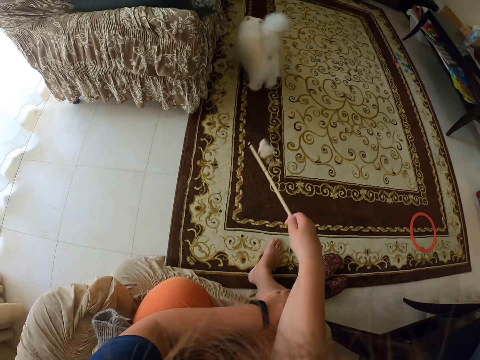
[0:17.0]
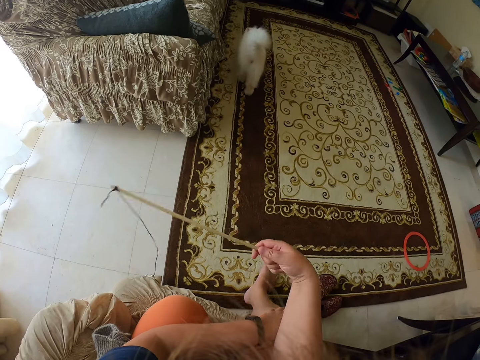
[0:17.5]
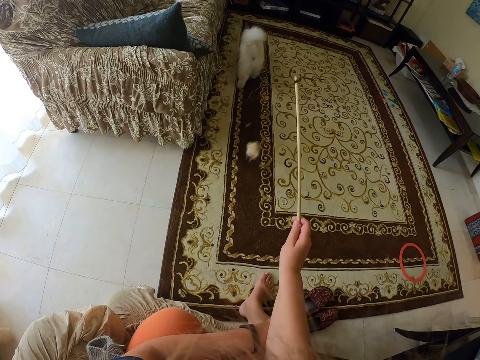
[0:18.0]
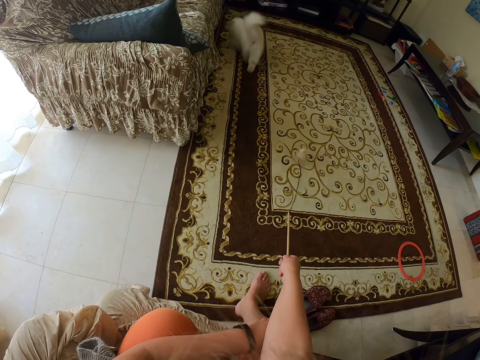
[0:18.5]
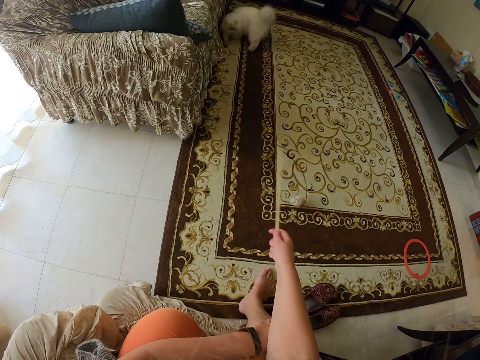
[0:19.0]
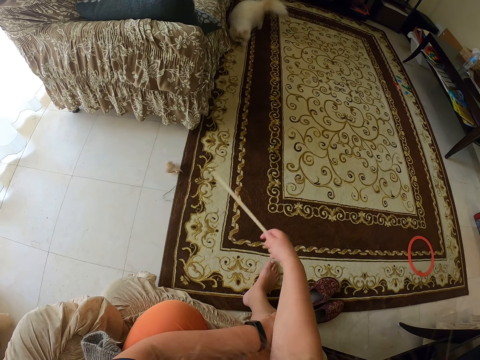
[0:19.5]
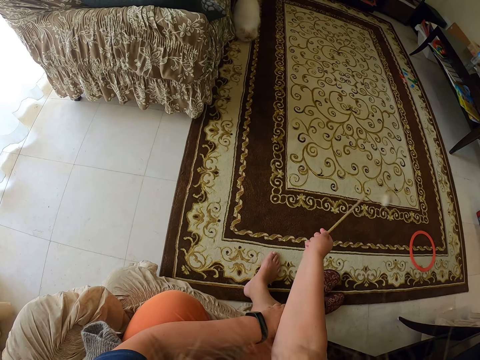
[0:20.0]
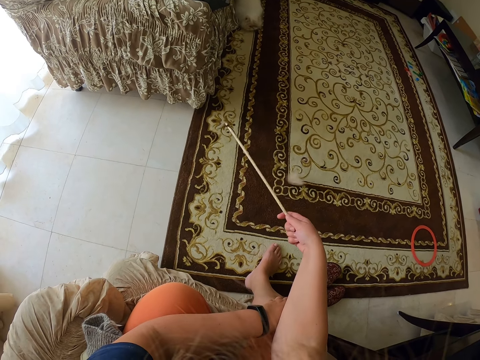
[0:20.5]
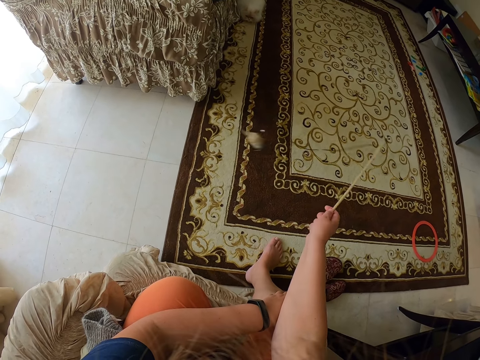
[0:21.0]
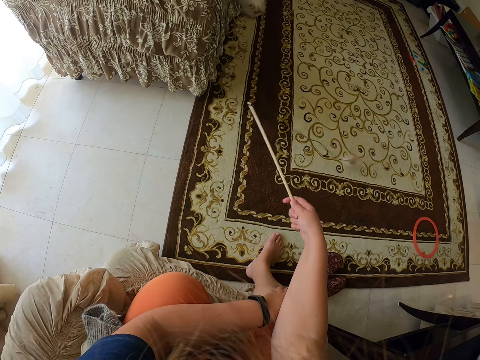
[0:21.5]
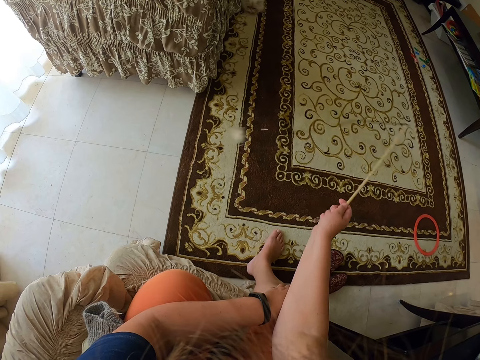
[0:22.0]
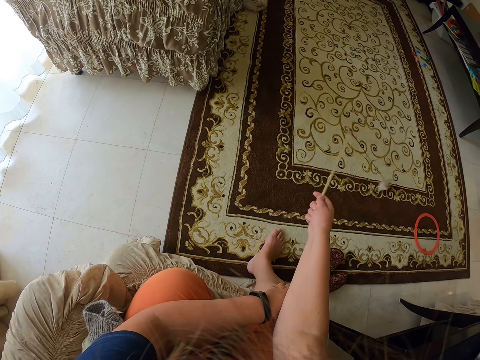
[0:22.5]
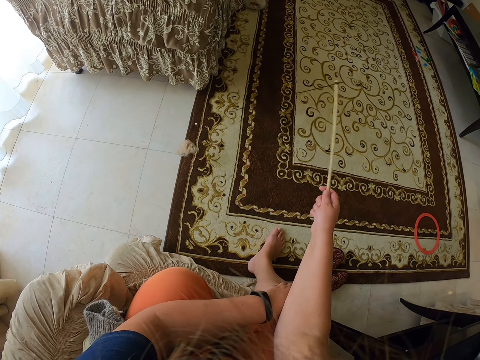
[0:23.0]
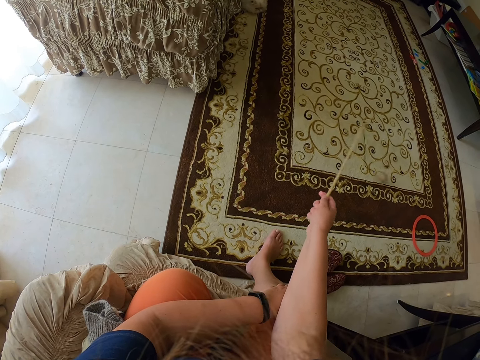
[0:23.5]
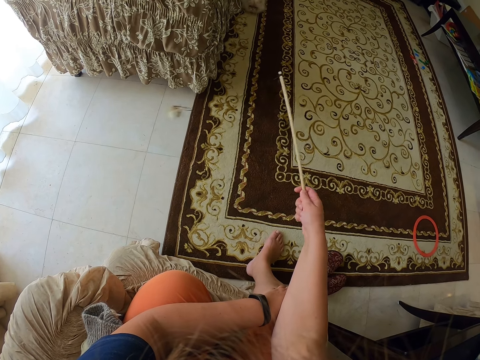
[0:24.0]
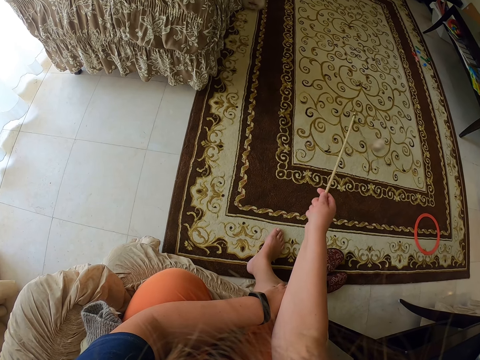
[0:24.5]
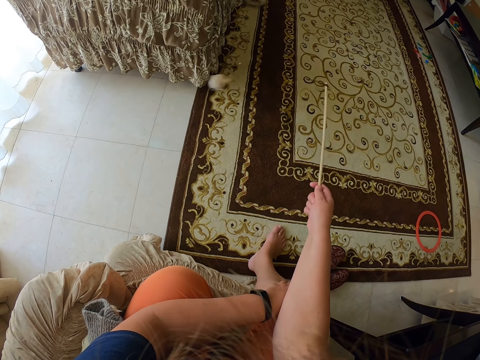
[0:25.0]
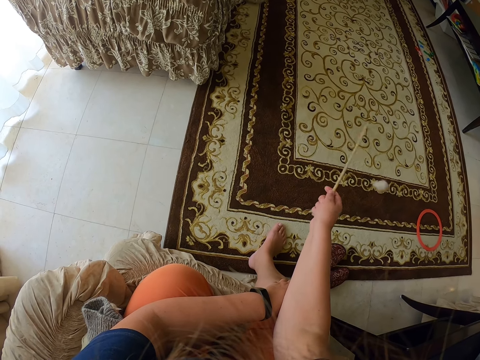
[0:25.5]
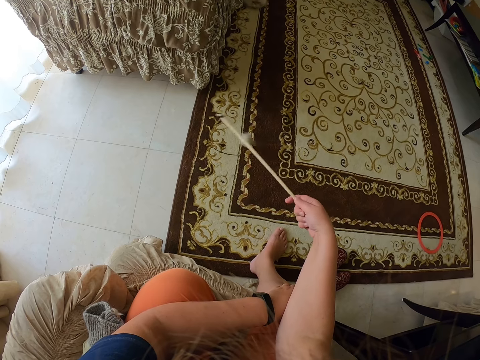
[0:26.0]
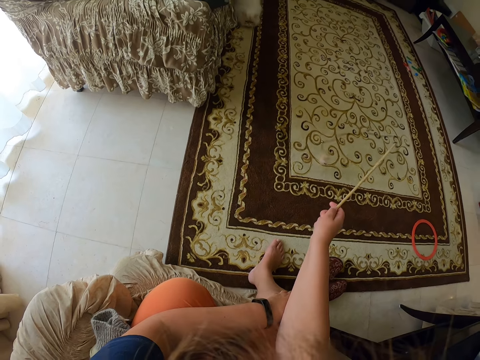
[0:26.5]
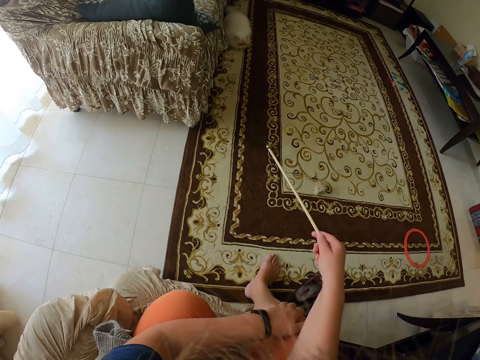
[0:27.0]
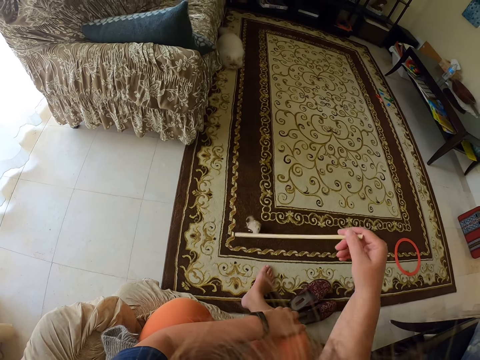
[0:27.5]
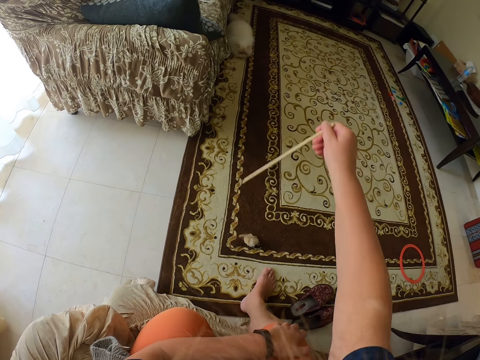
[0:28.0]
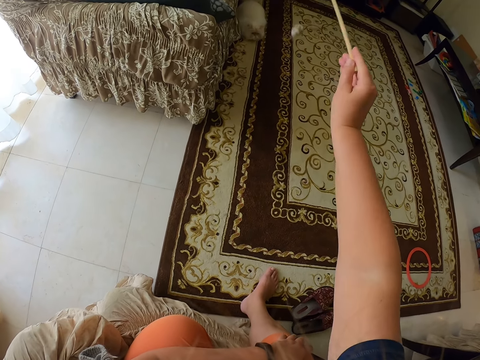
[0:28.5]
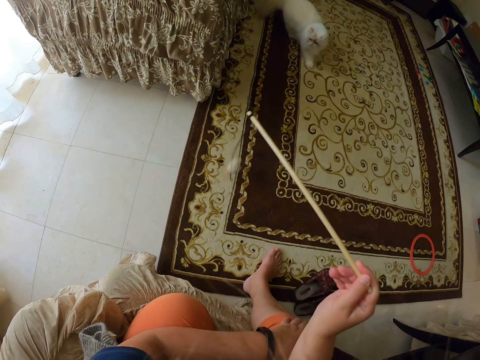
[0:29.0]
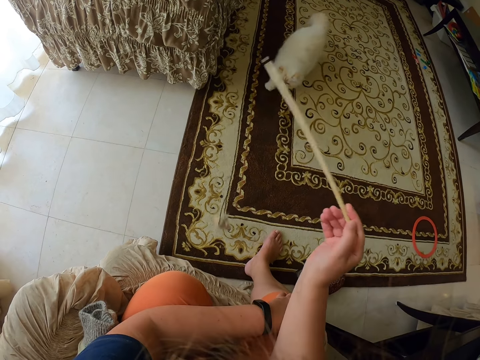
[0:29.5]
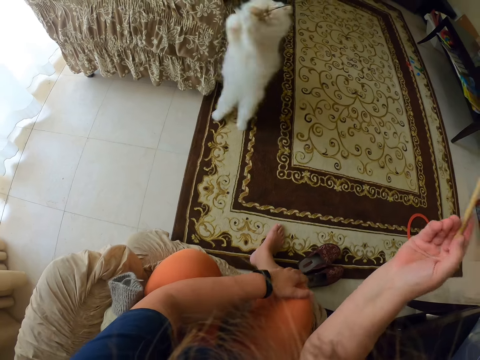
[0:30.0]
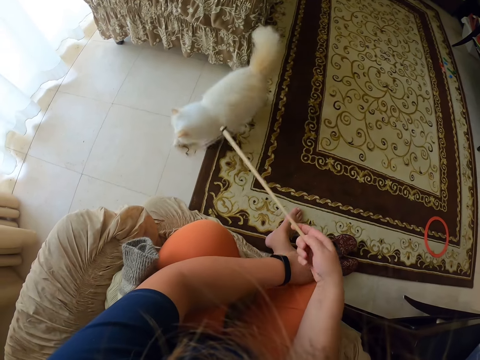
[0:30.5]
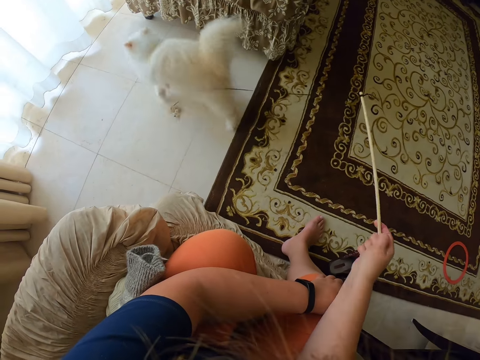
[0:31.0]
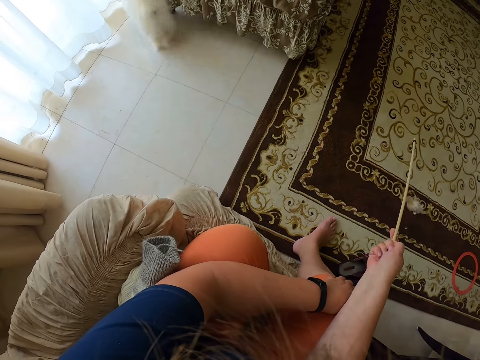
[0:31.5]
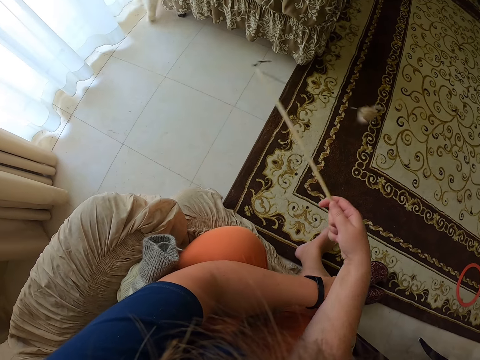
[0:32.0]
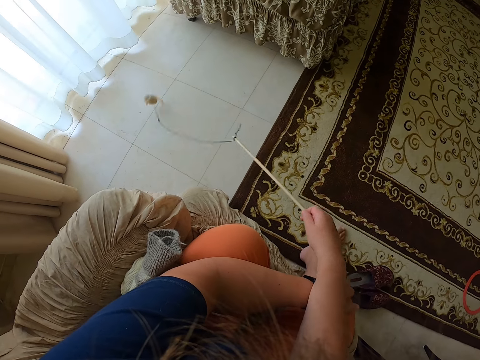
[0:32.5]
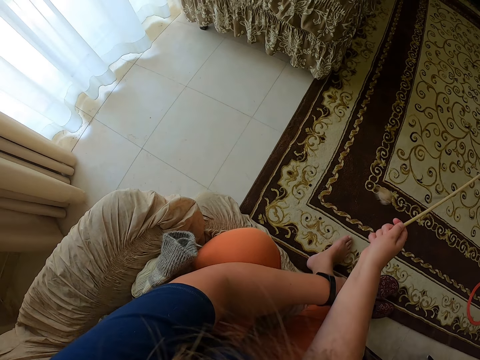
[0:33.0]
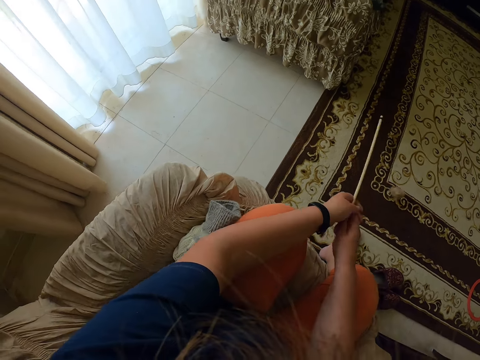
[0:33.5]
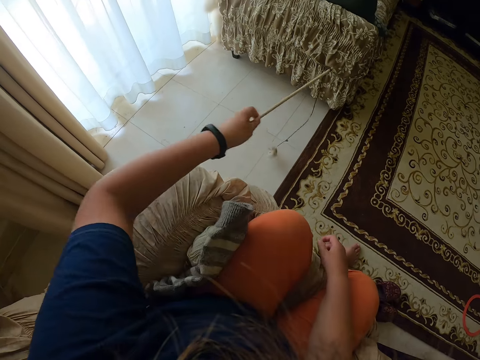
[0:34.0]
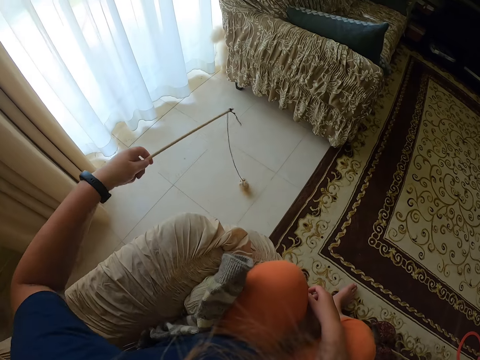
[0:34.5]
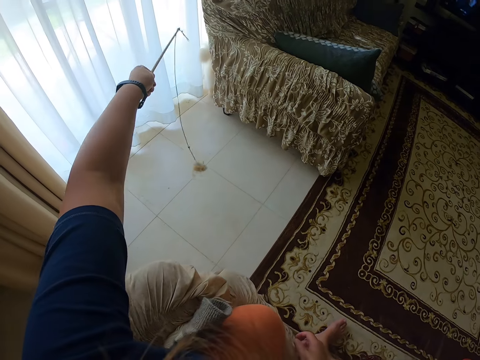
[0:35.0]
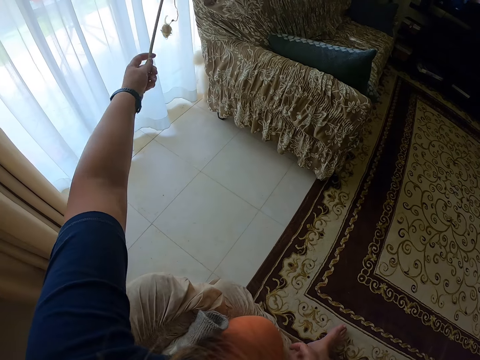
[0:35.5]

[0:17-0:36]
The camera wearer plays with the wooden stick. They play with the cat. They play with the wooden stick.

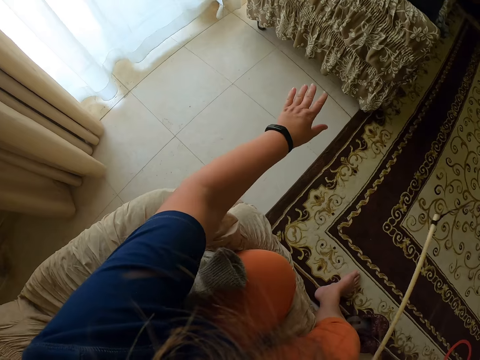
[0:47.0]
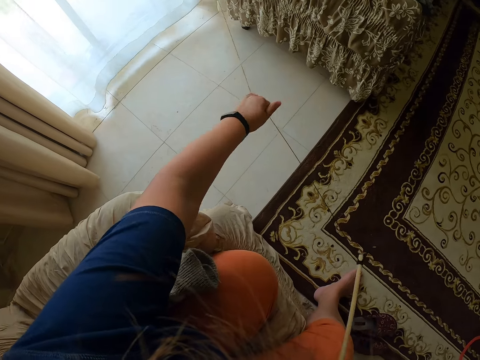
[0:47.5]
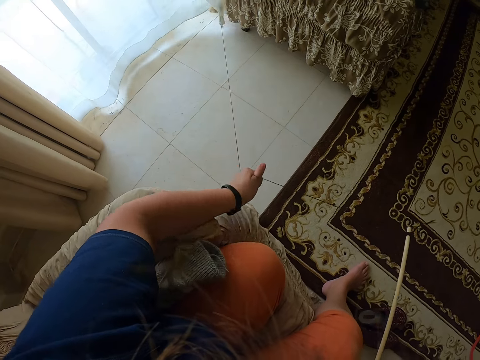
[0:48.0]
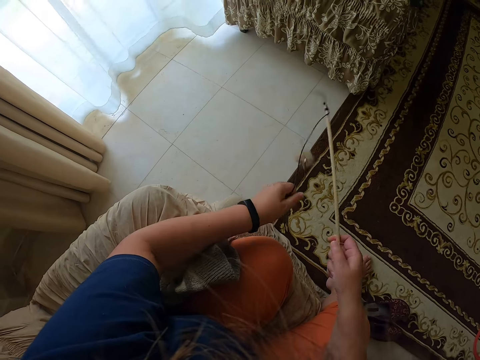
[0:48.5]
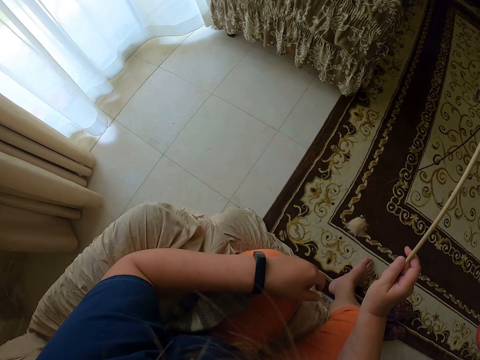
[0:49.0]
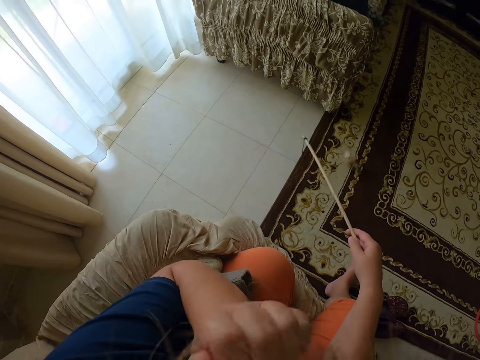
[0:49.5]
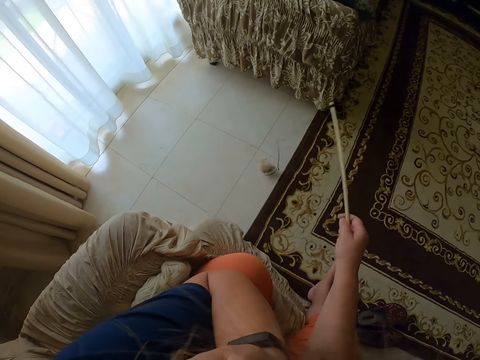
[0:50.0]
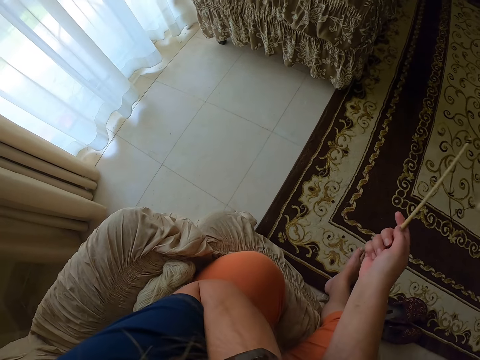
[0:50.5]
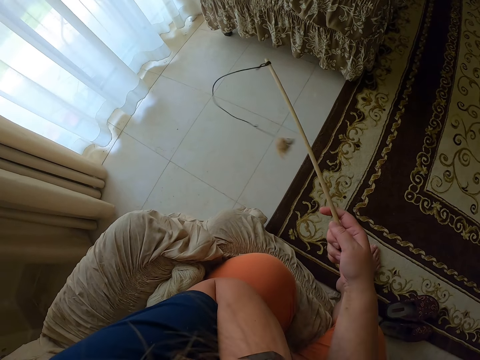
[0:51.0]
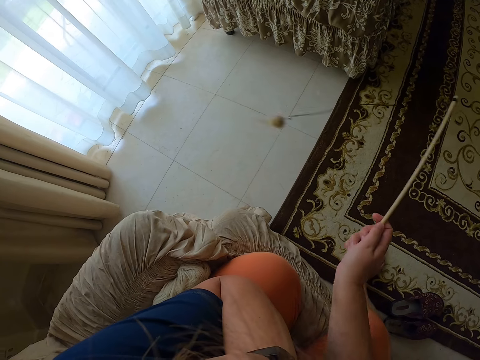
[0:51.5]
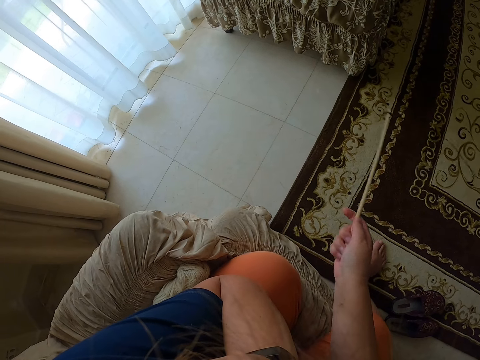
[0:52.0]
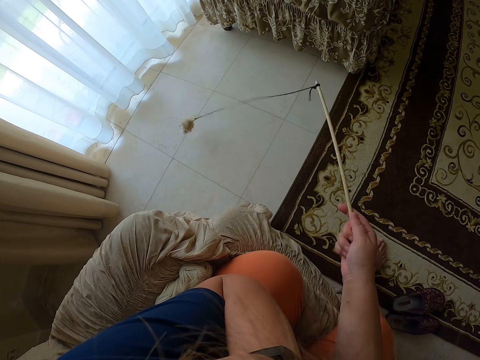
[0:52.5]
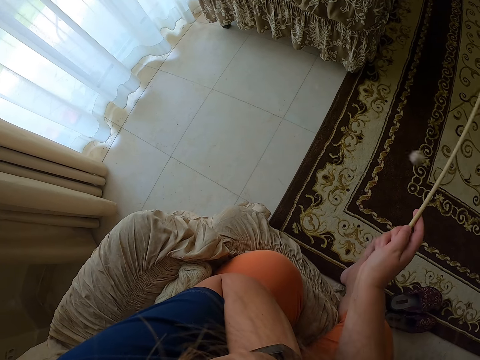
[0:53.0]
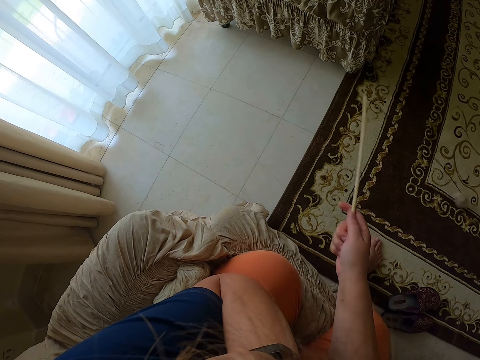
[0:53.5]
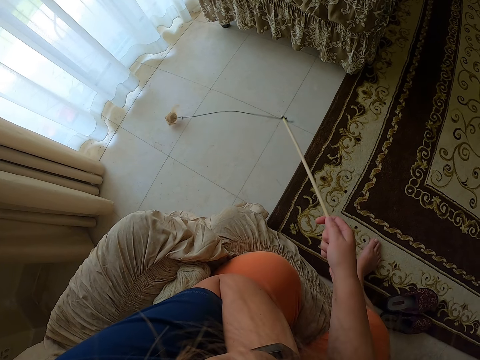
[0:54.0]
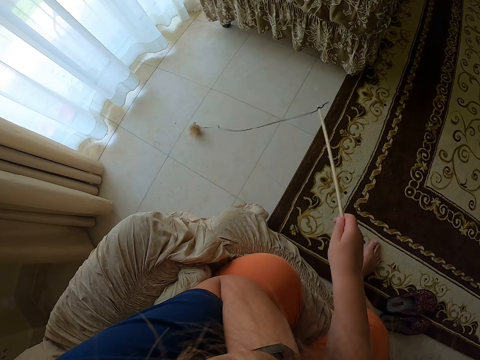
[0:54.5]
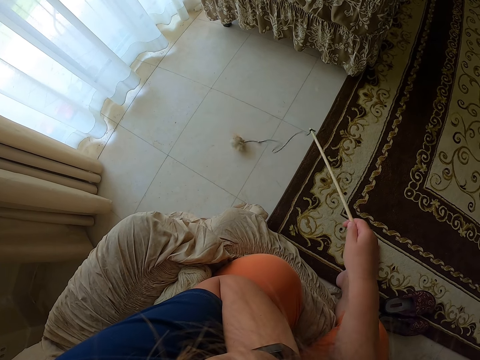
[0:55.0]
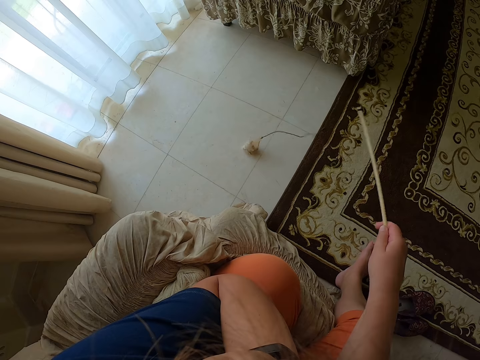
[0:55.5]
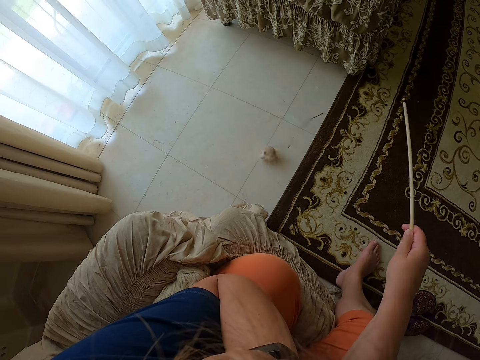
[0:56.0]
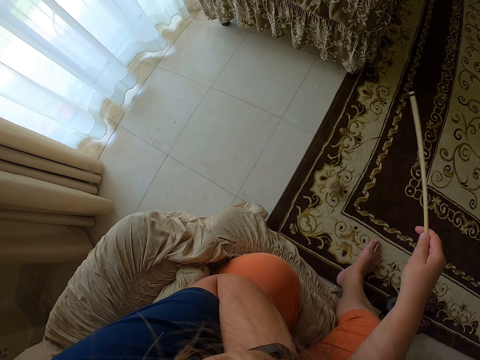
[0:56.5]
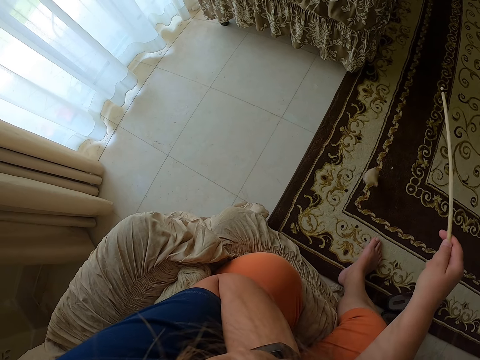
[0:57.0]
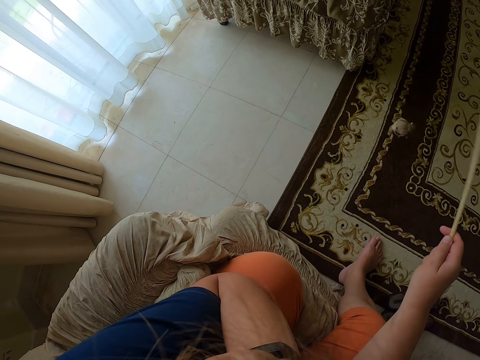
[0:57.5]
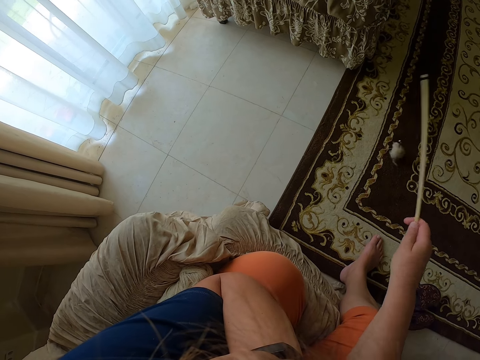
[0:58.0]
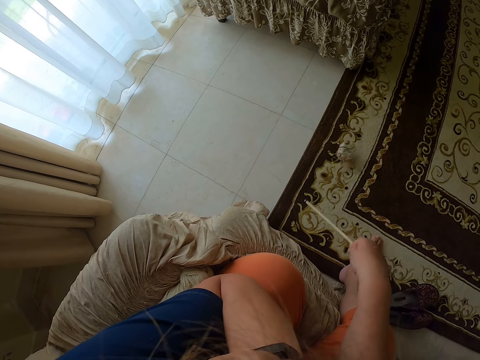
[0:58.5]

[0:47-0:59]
The camera wearer pulls the thread. They play with the wooden stick.
